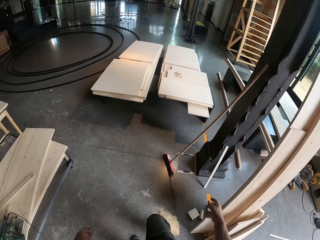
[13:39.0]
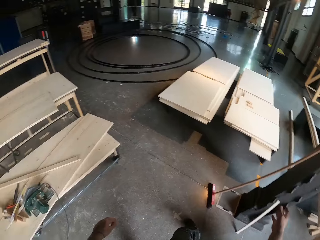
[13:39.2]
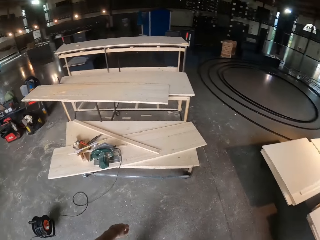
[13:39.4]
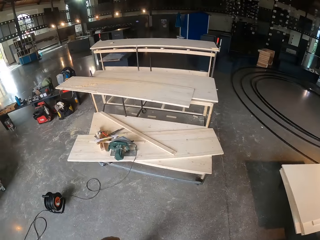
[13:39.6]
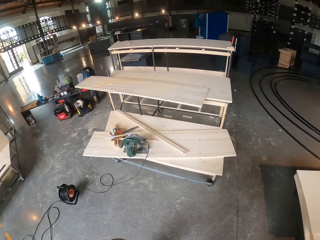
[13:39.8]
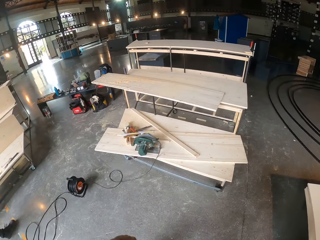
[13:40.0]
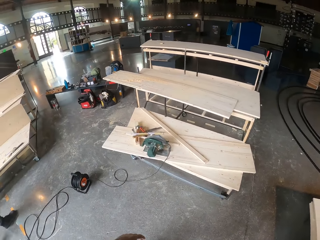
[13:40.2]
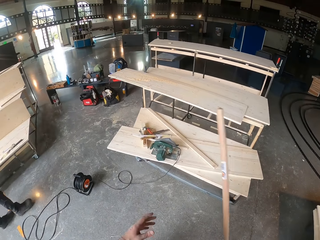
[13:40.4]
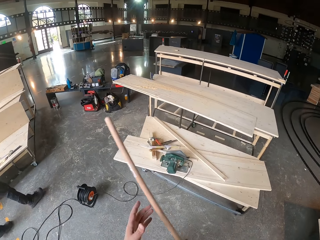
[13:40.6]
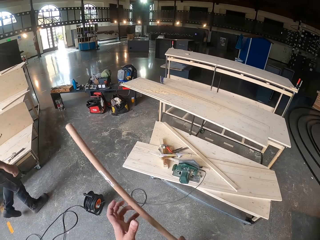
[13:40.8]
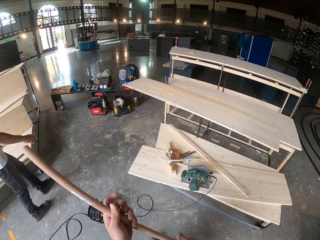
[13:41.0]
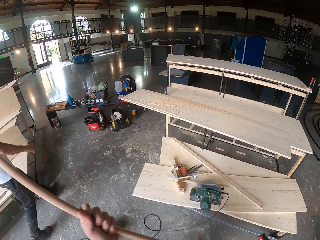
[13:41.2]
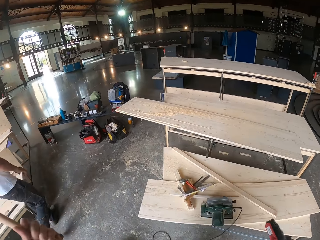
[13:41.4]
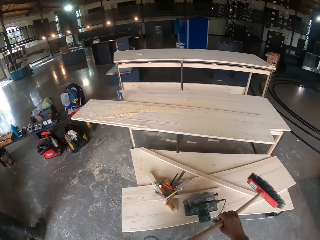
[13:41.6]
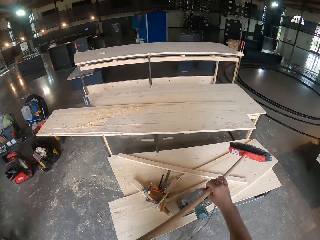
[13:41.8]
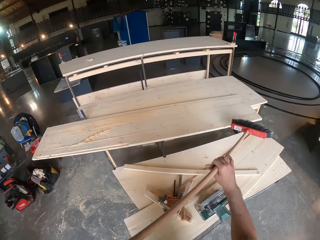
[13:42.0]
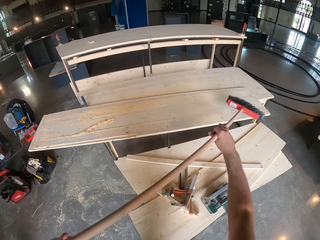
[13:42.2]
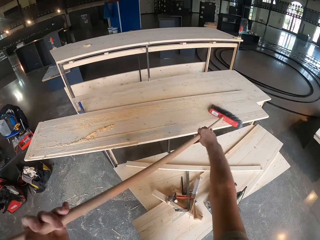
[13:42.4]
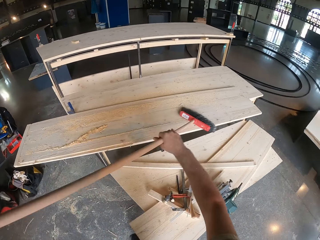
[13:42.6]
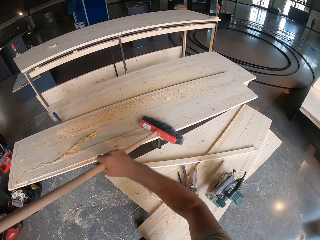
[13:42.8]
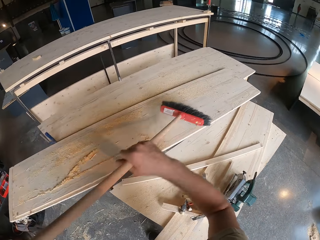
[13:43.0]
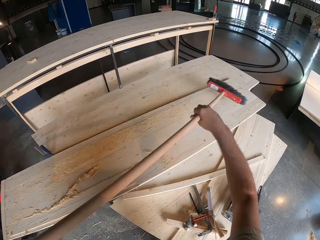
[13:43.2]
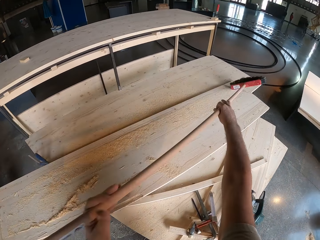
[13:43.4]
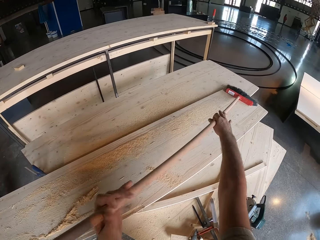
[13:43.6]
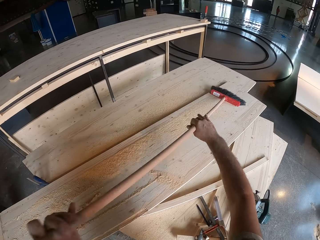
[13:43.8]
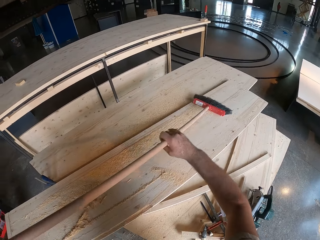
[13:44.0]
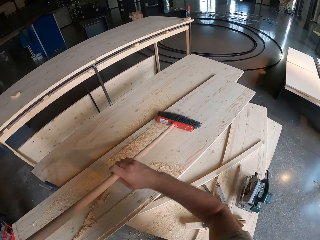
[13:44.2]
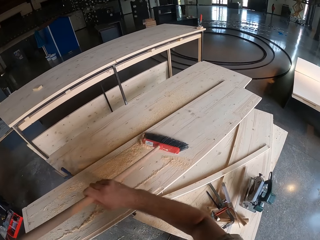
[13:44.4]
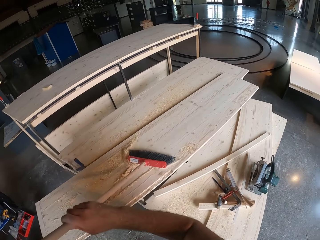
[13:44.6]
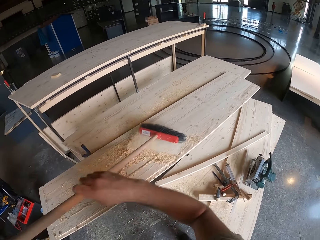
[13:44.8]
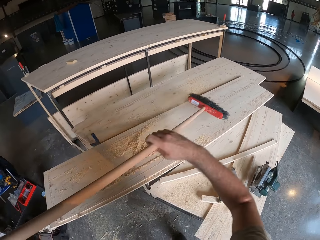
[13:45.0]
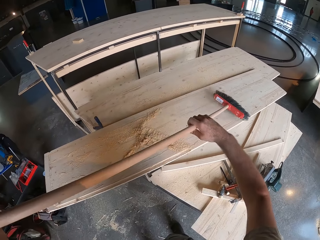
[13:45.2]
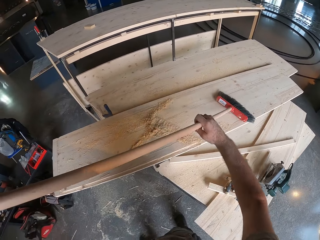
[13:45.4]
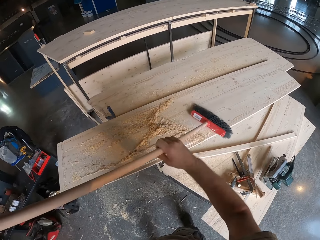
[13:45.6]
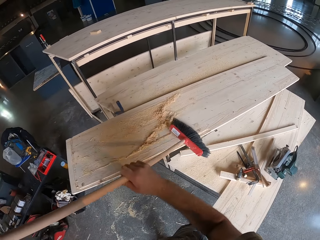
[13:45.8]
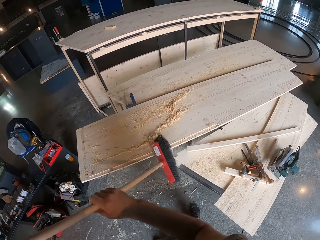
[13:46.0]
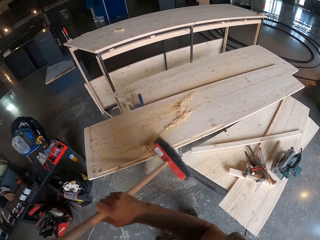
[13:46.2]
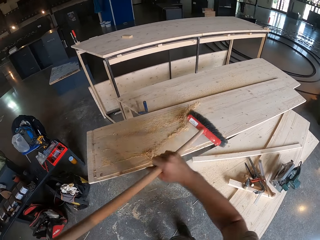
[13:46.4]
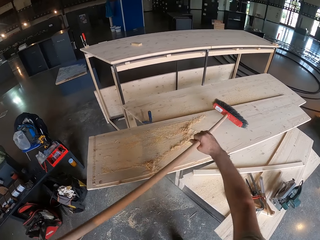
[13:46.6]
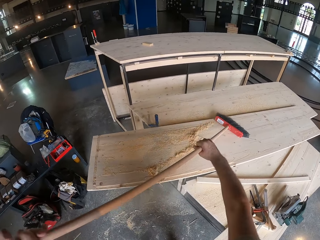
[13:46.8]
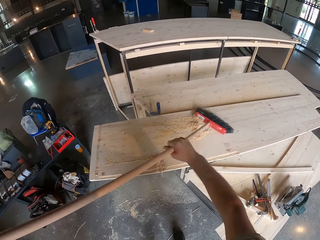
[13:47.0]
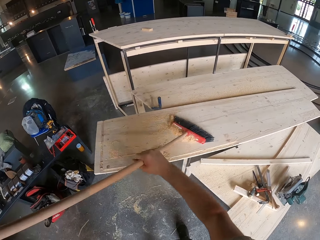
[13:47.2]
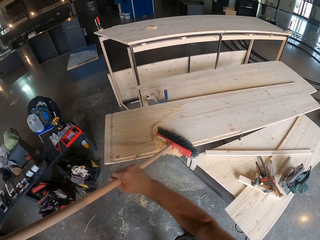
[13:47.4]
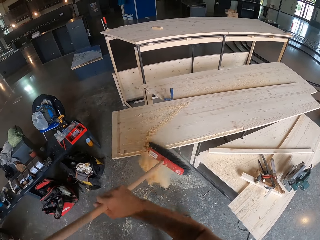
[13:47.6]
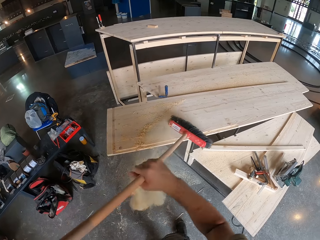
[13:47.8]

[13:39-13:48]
The camera wearer picks up a brush with his right hand. He adjusts the brush or broom in his hands. He holds the brush with both hands. He sweeps the plank with the brush in both hands.
